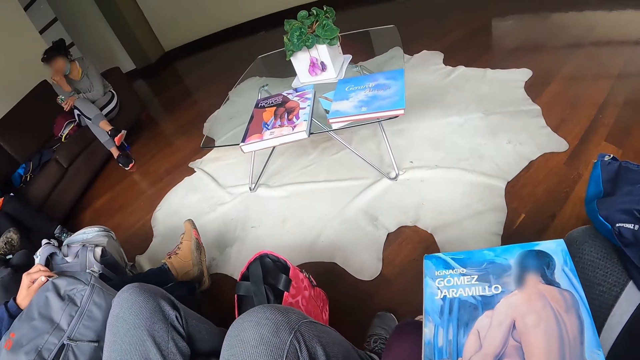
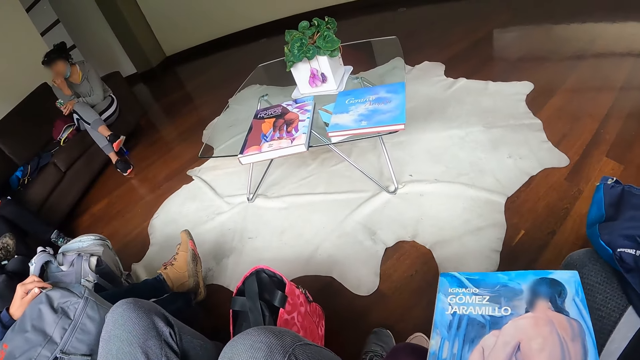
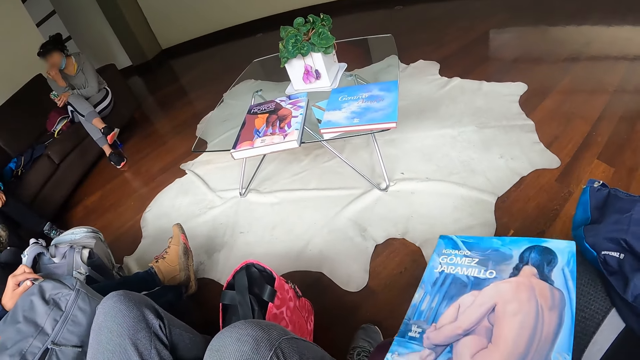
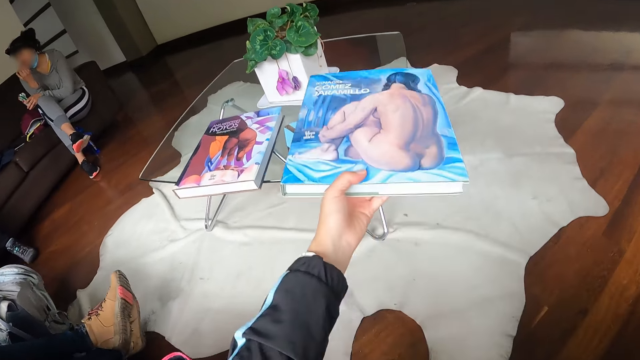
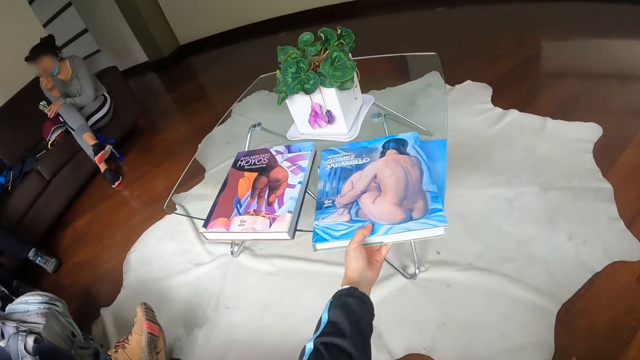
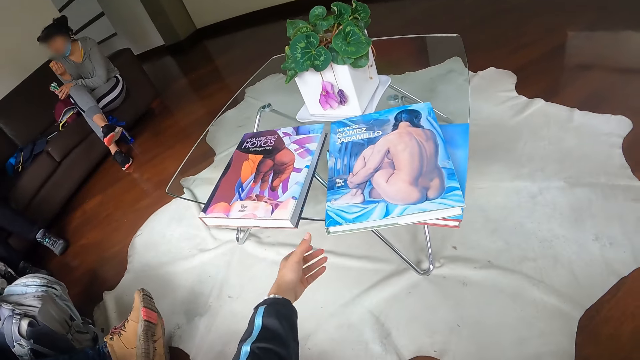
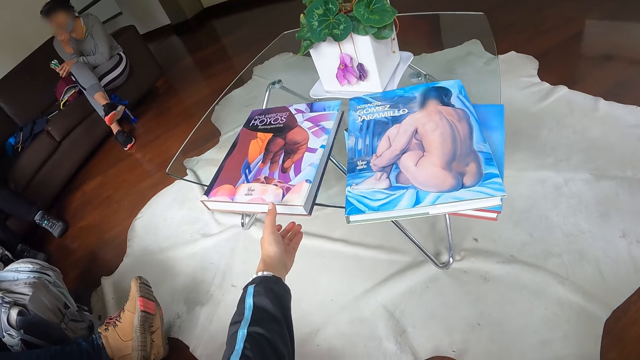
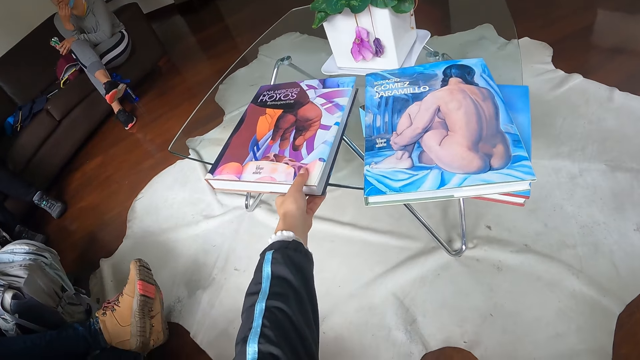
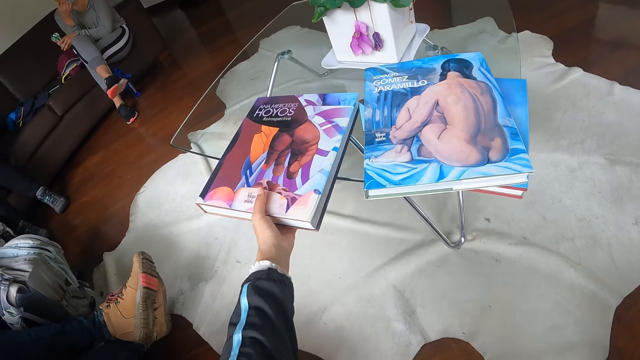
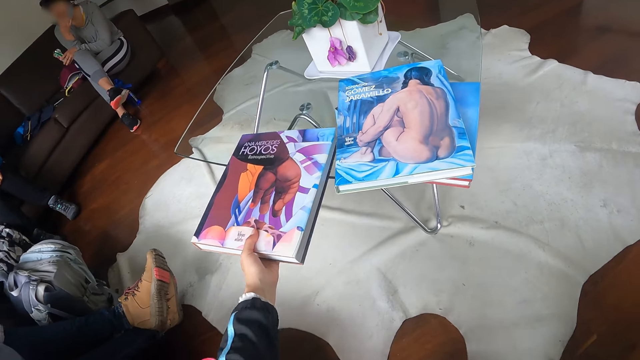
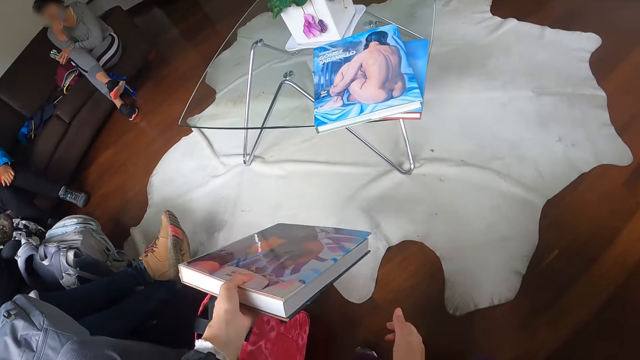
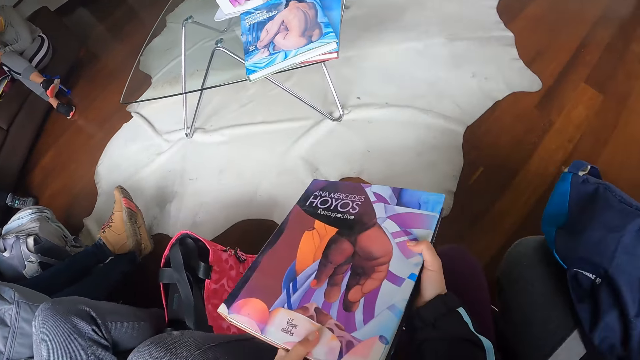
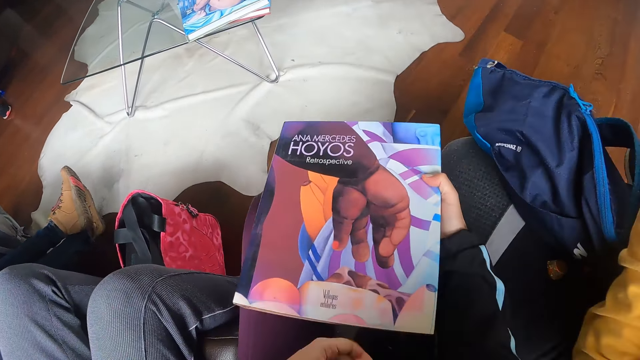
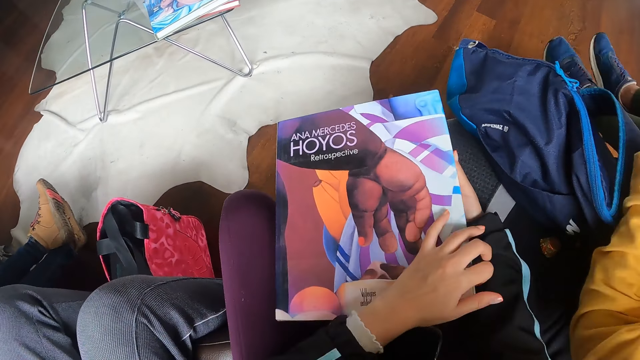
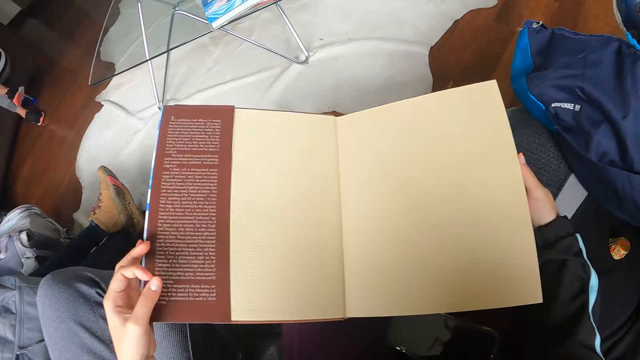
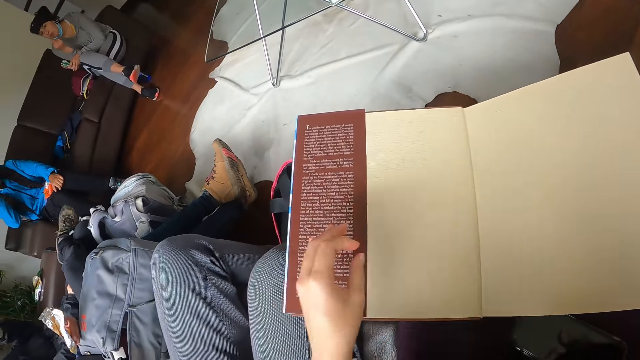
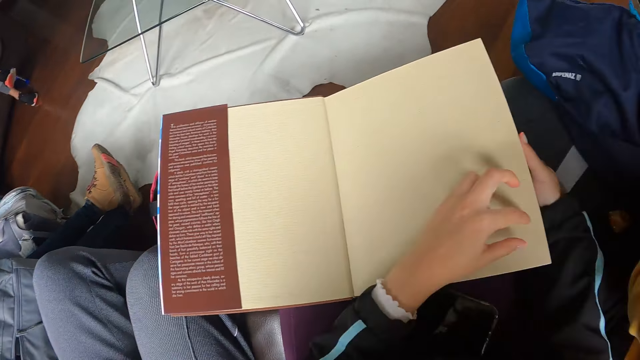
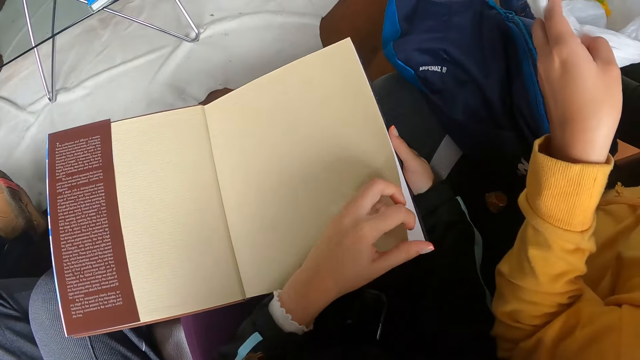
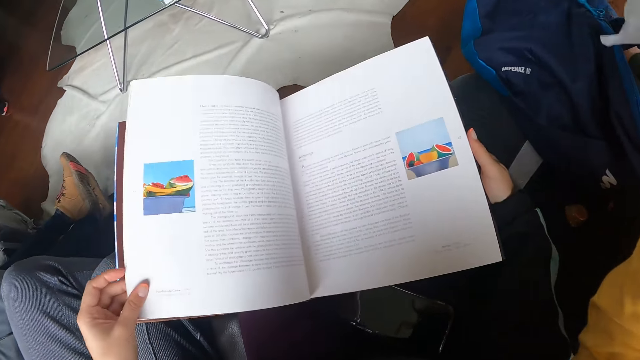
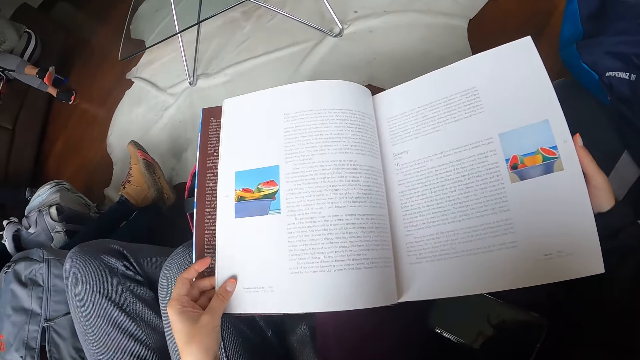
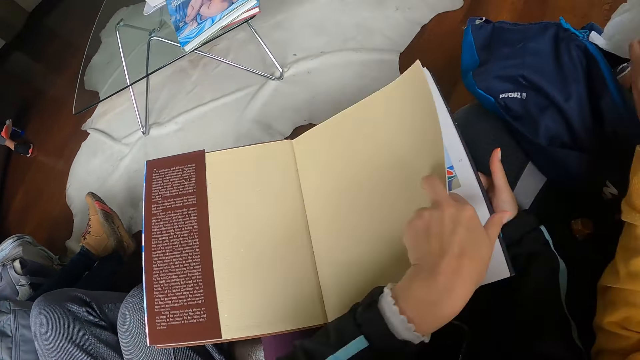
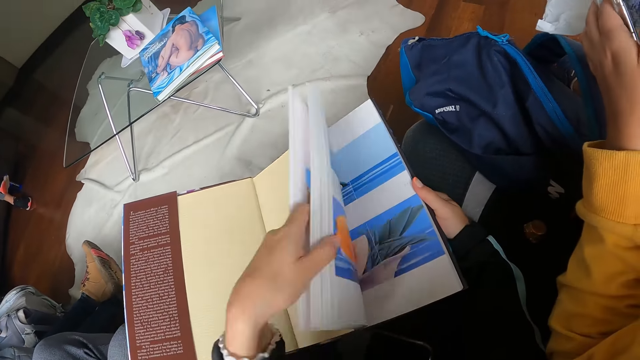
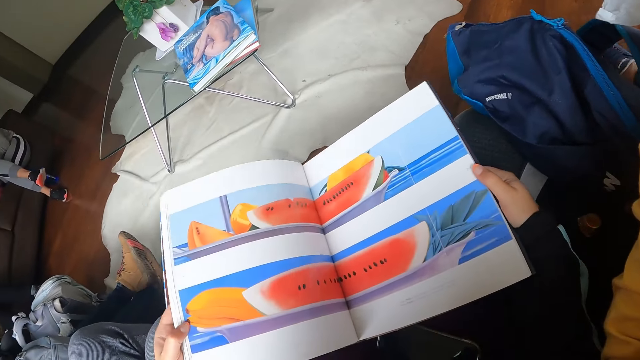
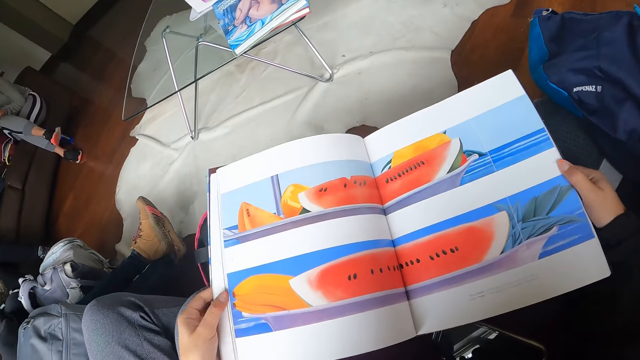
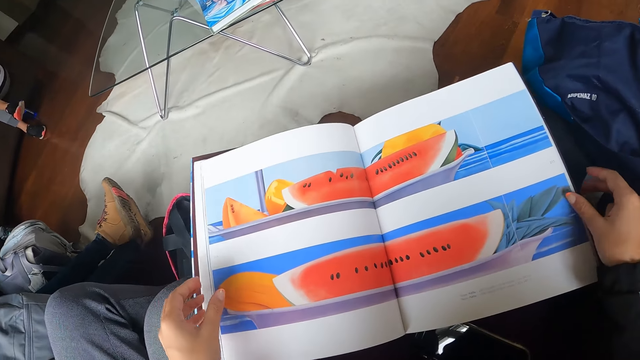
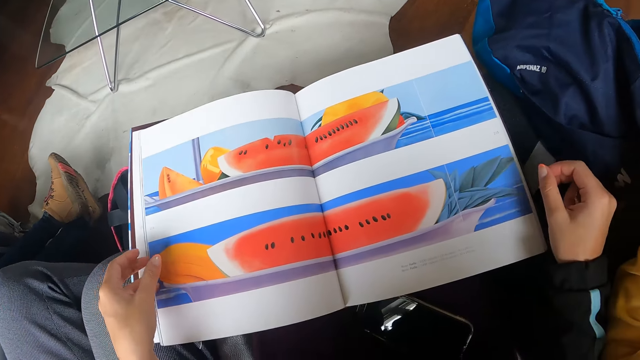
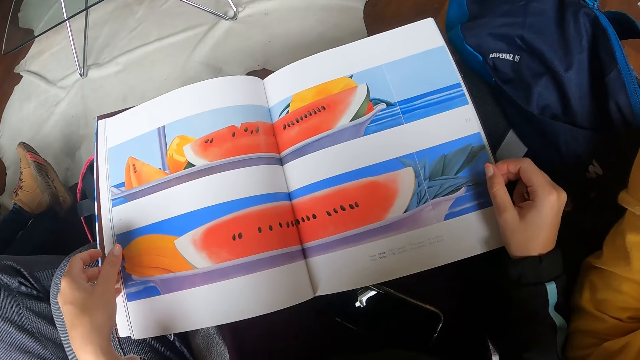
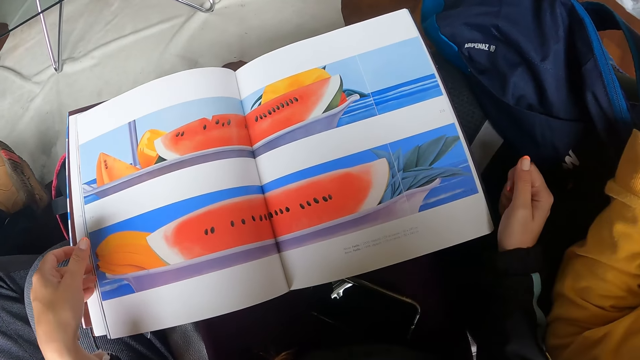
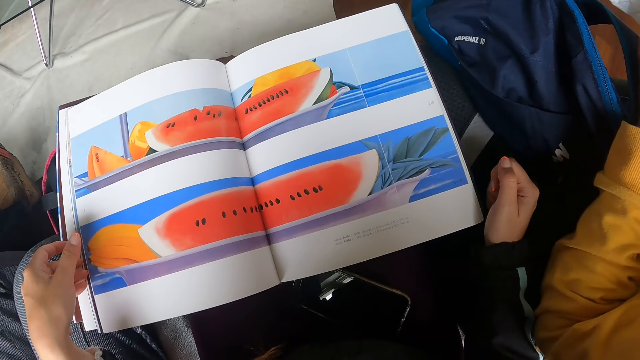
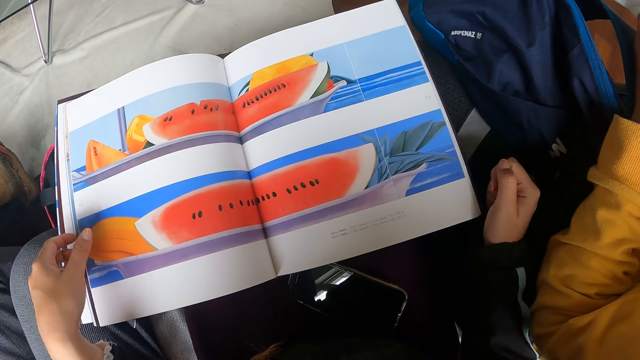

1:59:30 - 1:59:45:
The camera wearer closes the book. She drops the book on the table with her left hand. She picks the book from the table with her left hand. She places the book on her lap with both hands. She flips through the book with her left hand. She opens the book. She reads the book.

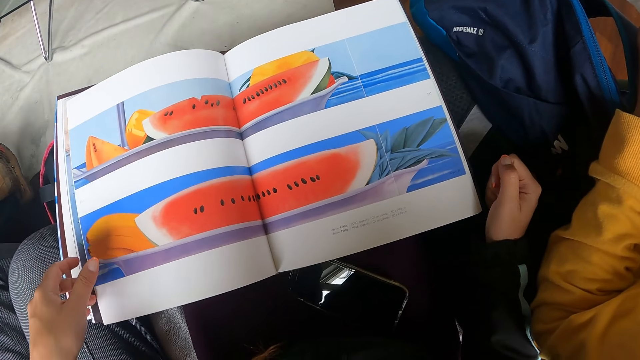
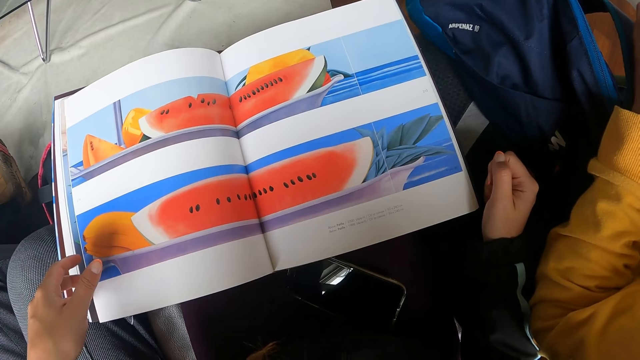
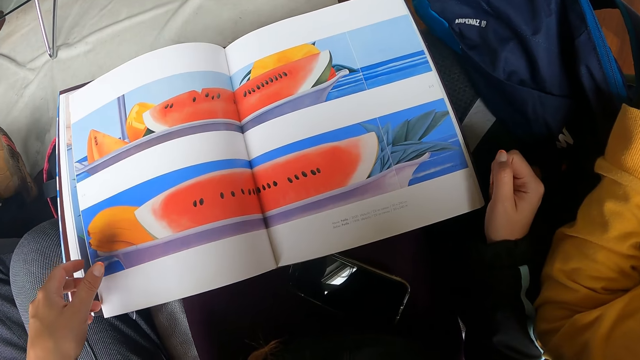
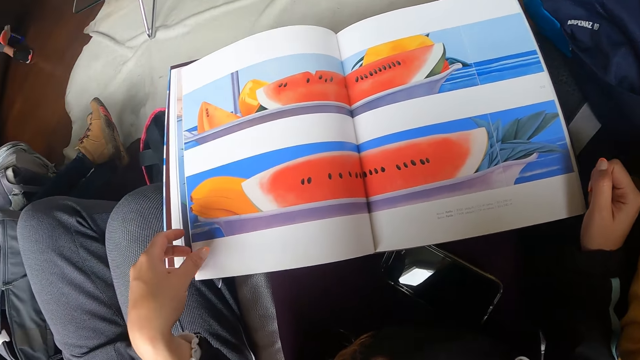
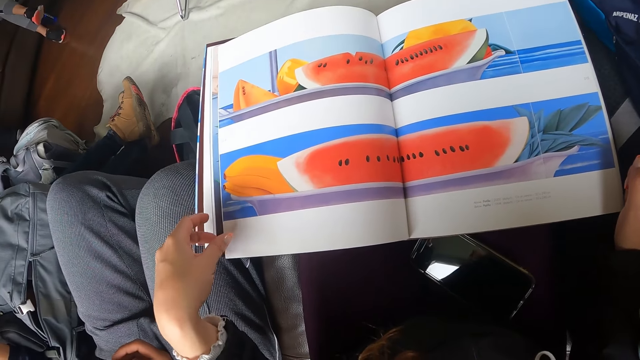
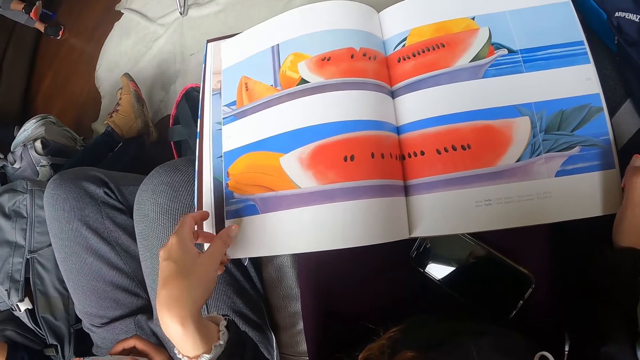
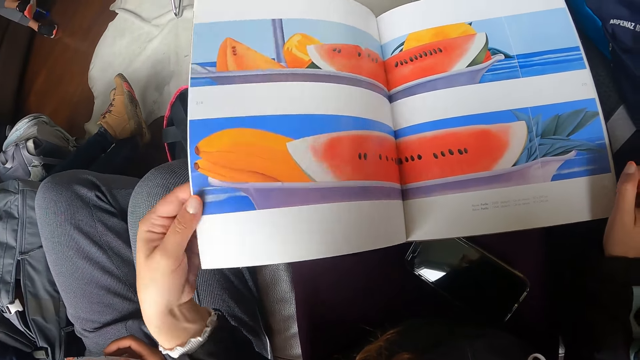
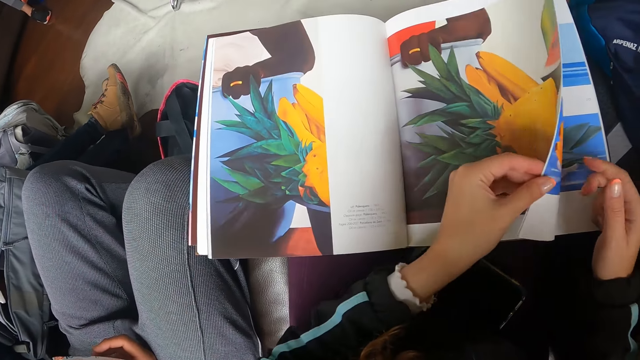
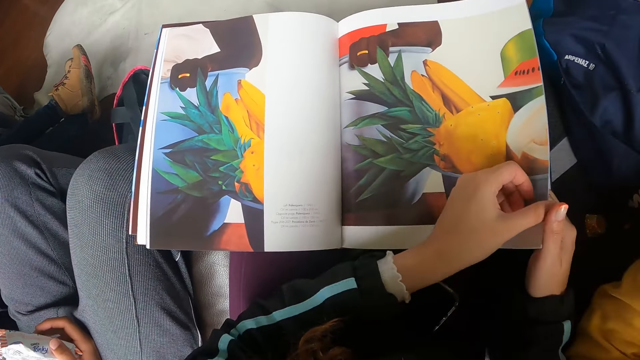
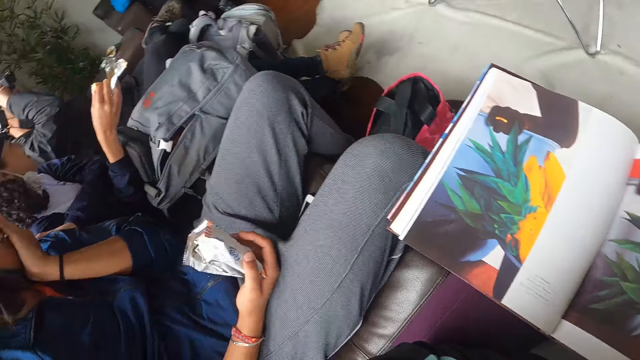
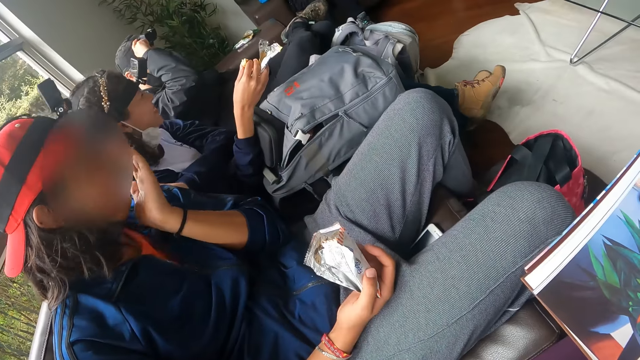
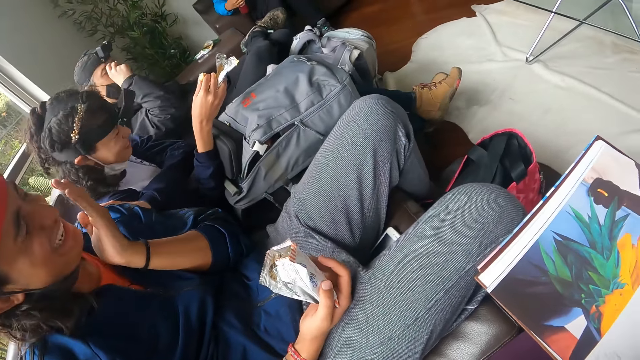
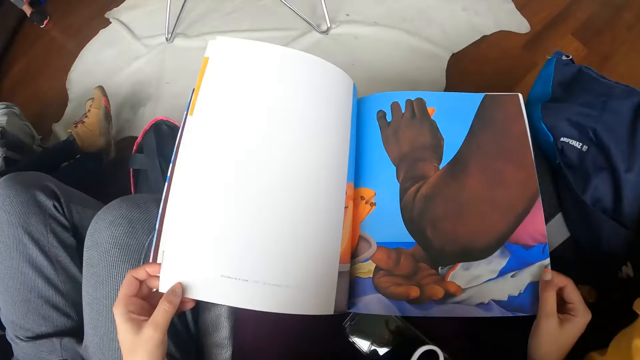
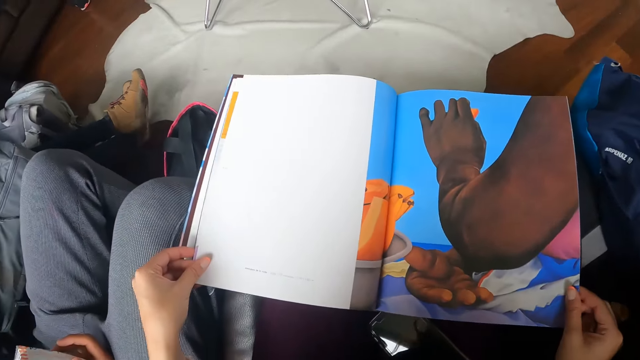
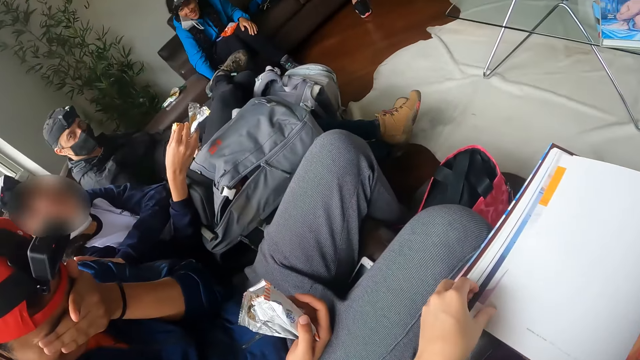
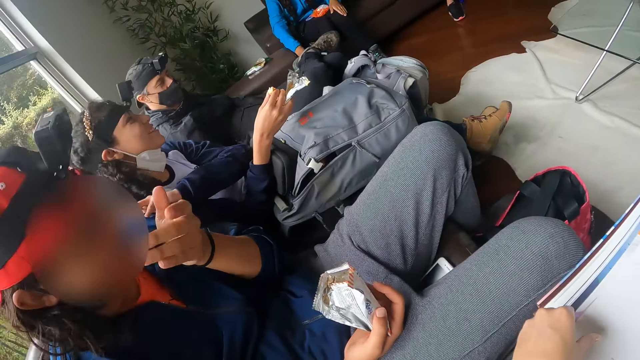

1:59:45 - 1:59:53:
The camera wearer flips the pages of the book. The man adjusts his camera with his hands.
